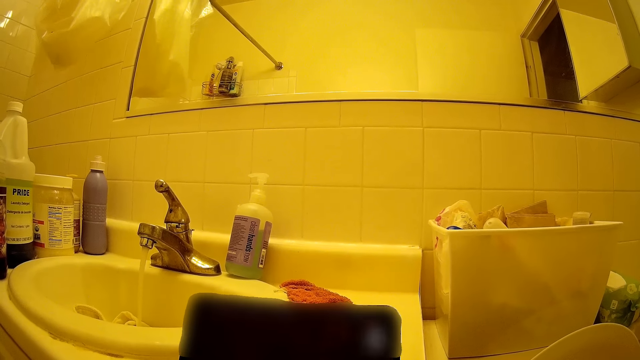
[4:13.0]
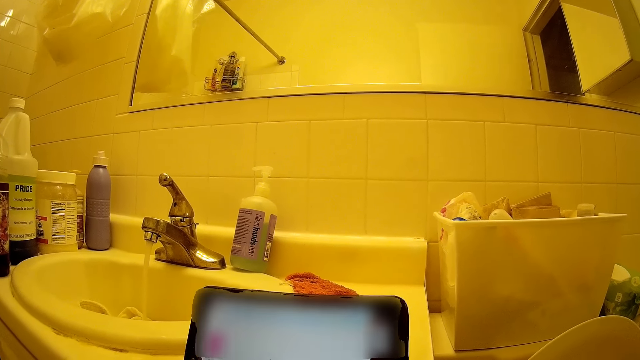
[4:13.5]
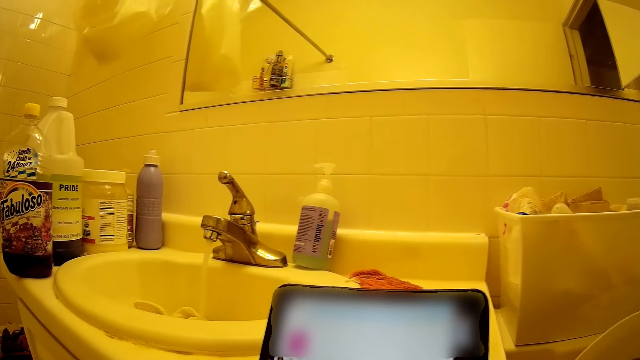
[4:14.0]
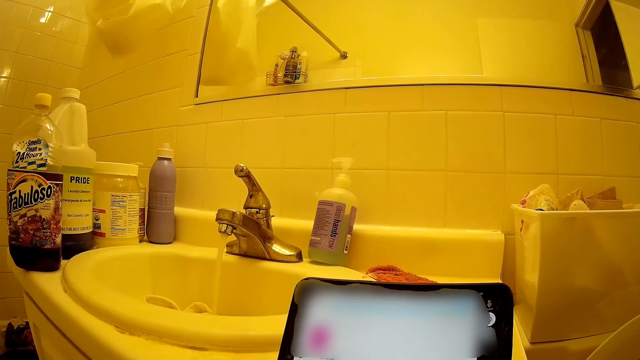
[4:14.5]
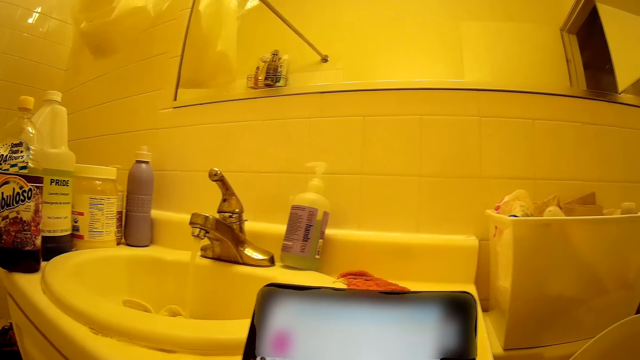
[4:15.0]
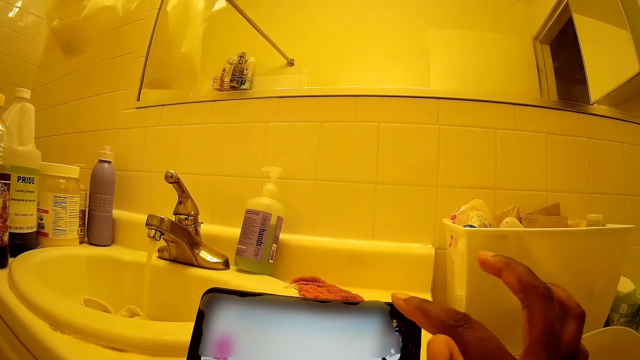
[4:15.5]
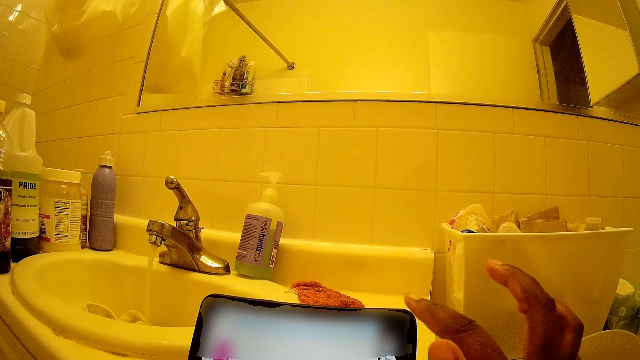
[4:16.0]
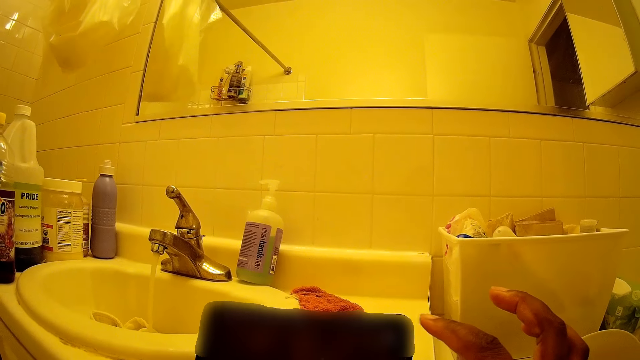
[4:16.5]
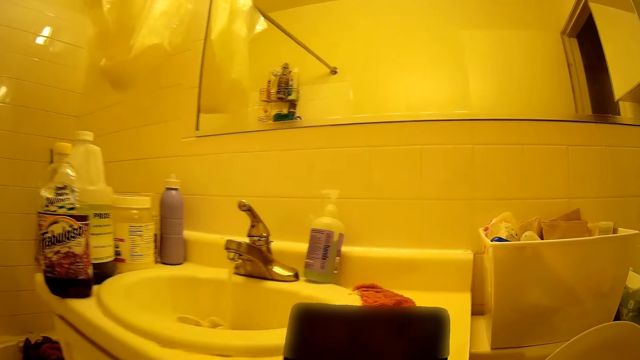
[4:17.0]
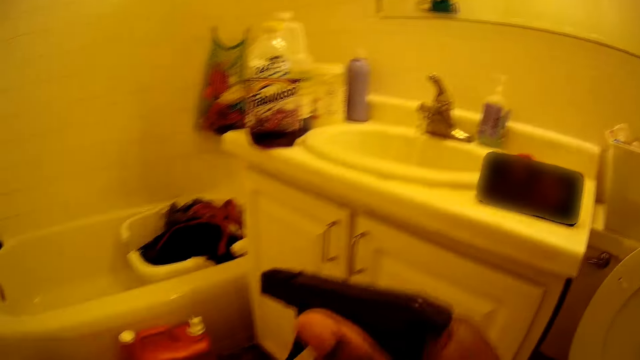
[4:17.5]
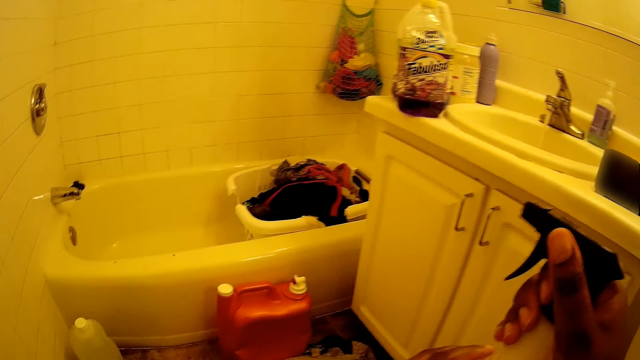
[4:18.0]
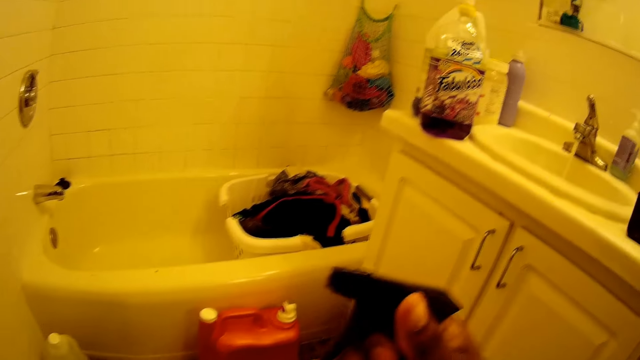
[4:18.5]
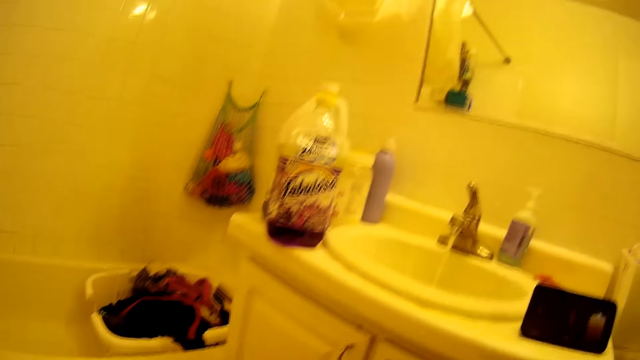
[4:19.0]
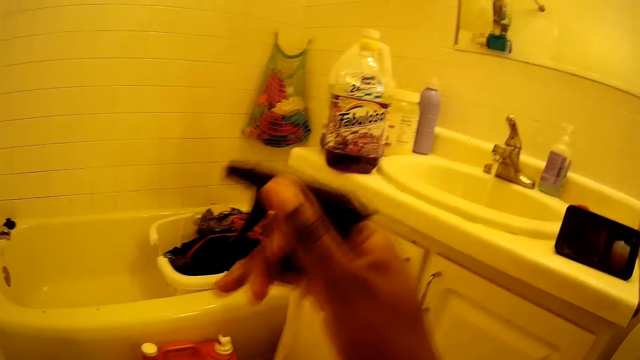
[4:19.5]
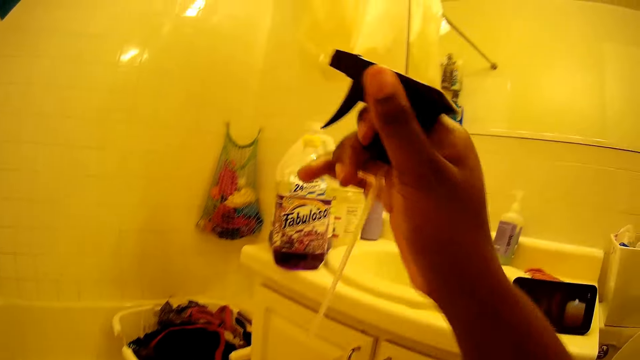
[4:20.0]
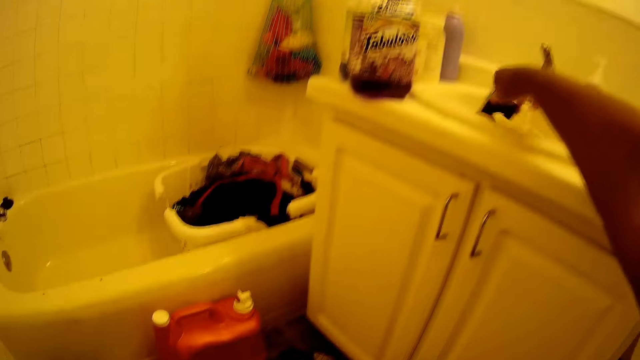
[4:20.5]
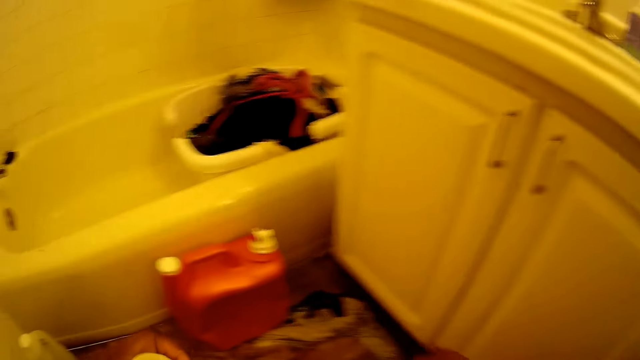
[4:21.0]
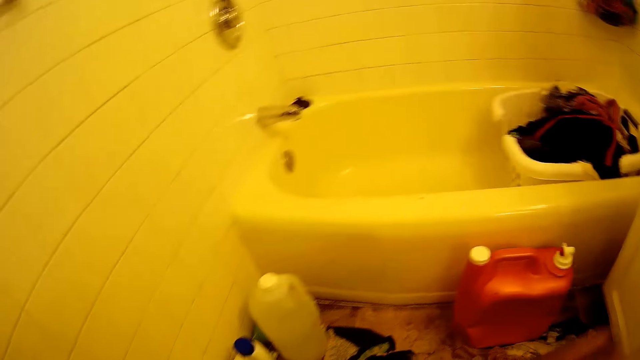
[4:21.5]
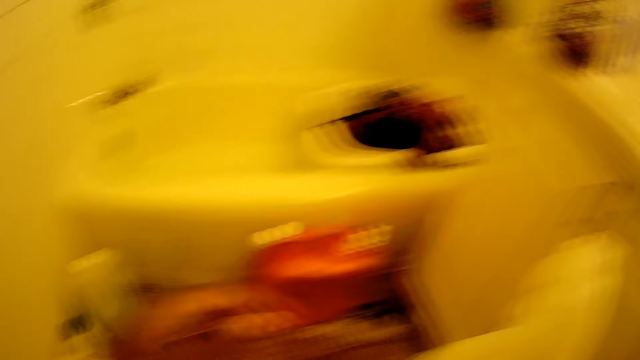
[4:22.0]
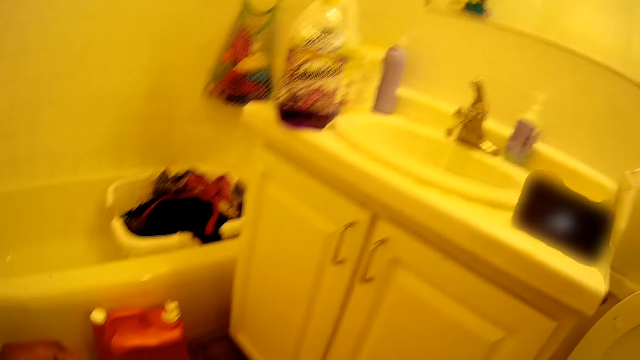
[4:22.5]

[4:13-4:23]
The camera wearer operates the phone with her right hand and lifts her right hand from the phone. She lifts the cover of the bottle of soap with her right hand. She holds the detergent. She puts the cover of the bottle of soap into the kitchen sink with her right hand.

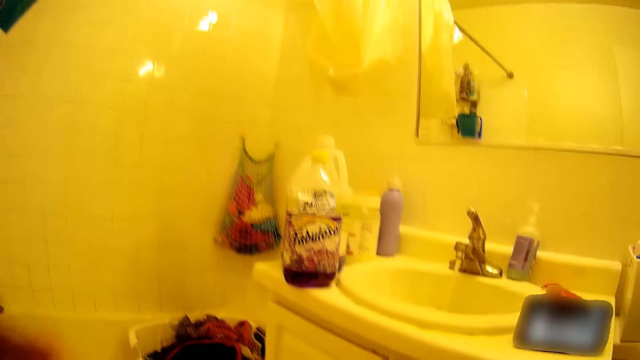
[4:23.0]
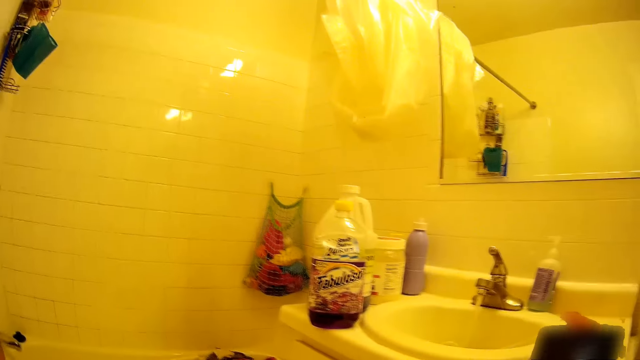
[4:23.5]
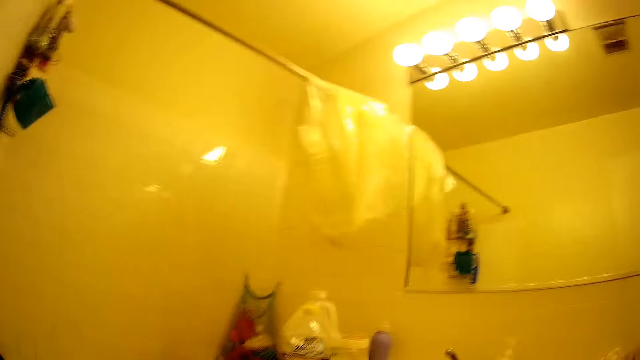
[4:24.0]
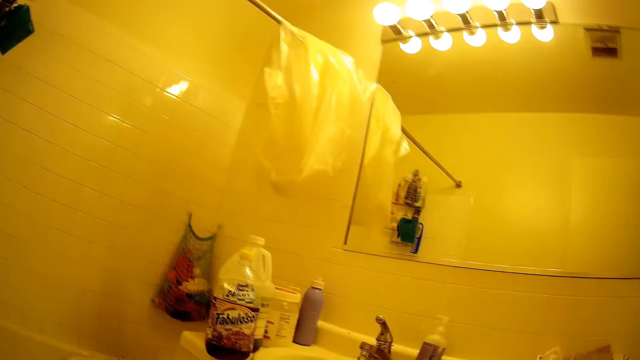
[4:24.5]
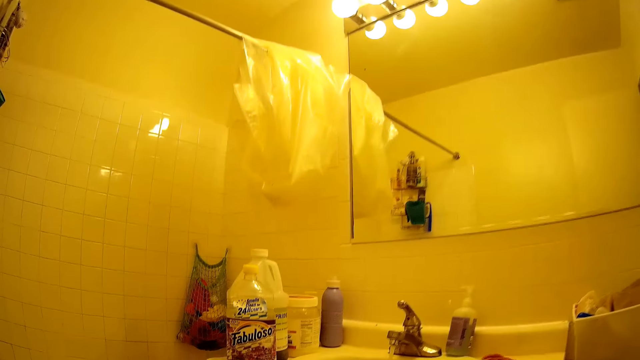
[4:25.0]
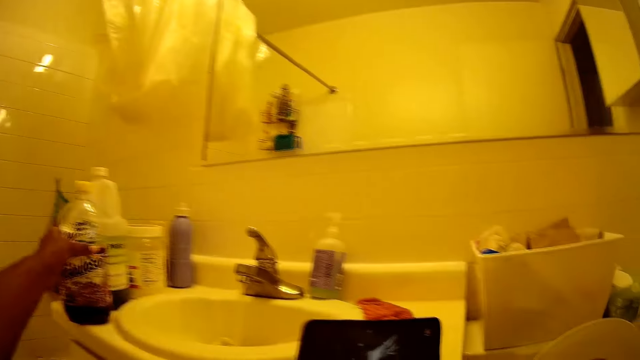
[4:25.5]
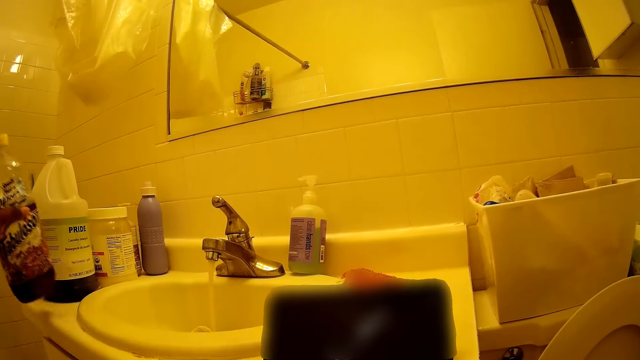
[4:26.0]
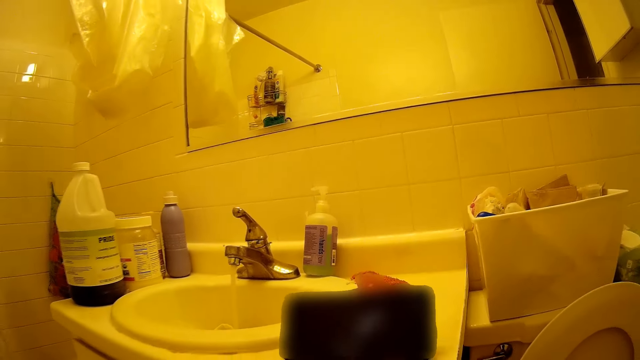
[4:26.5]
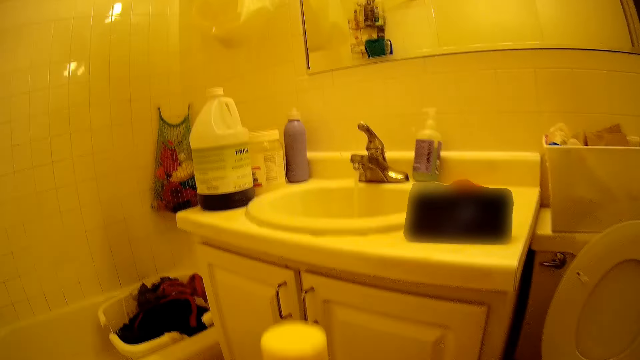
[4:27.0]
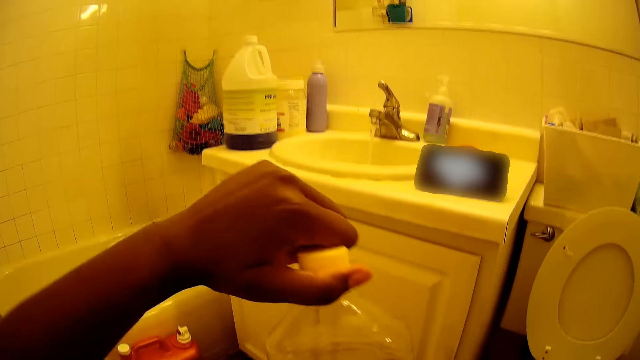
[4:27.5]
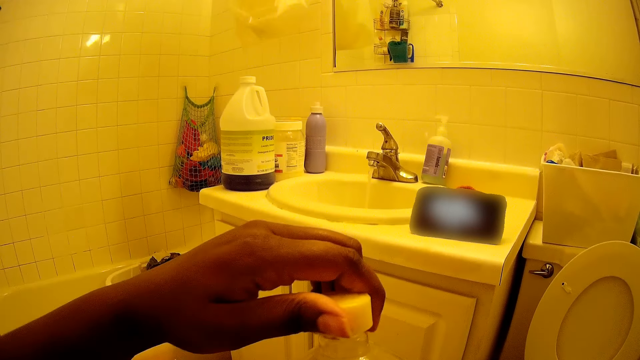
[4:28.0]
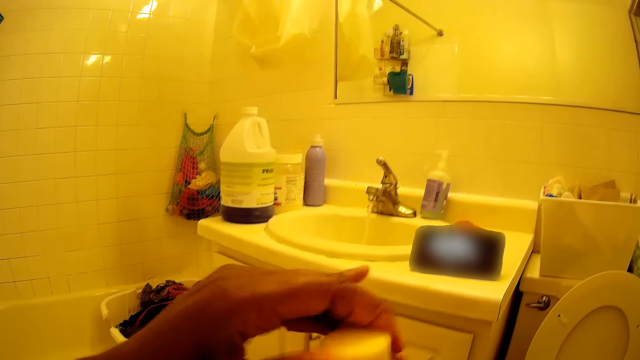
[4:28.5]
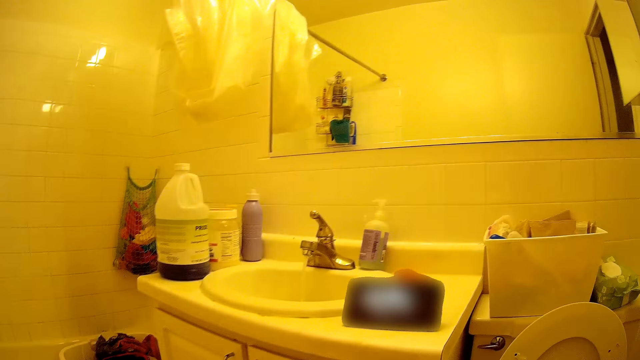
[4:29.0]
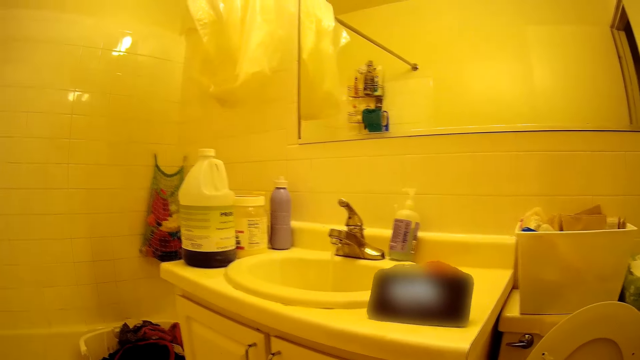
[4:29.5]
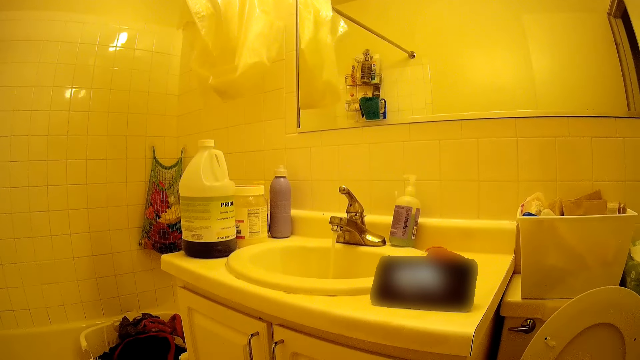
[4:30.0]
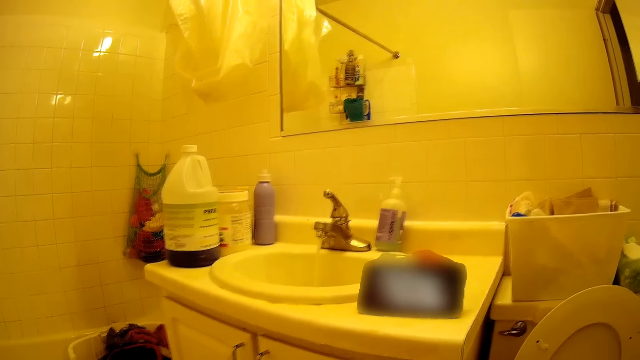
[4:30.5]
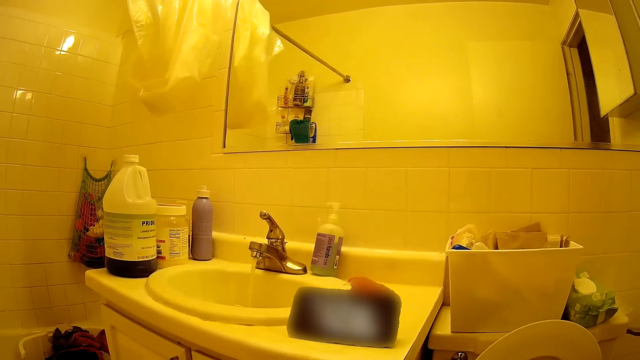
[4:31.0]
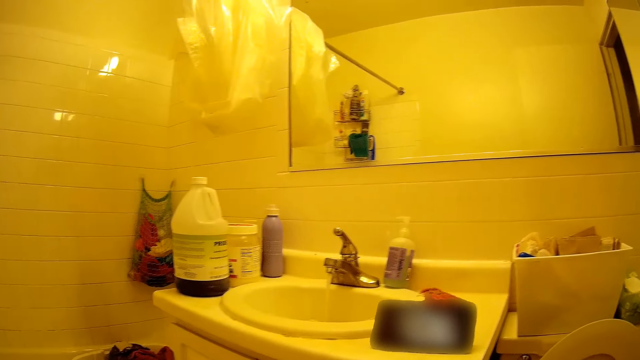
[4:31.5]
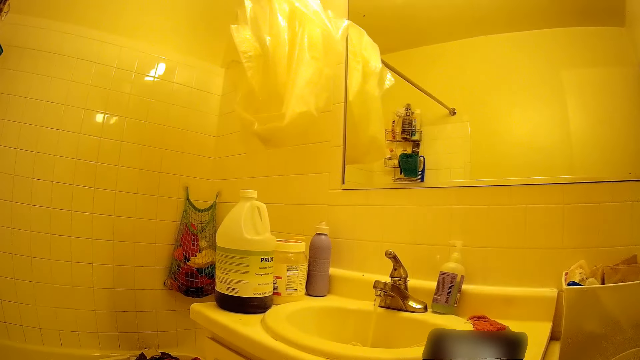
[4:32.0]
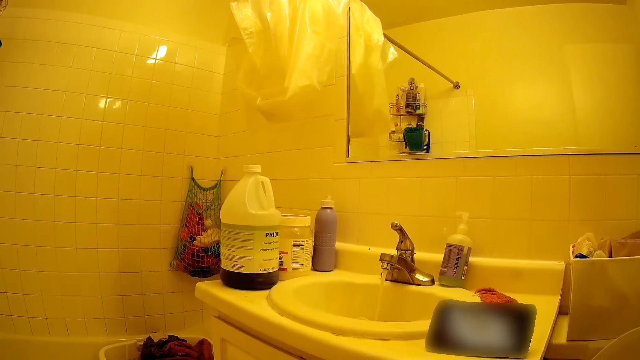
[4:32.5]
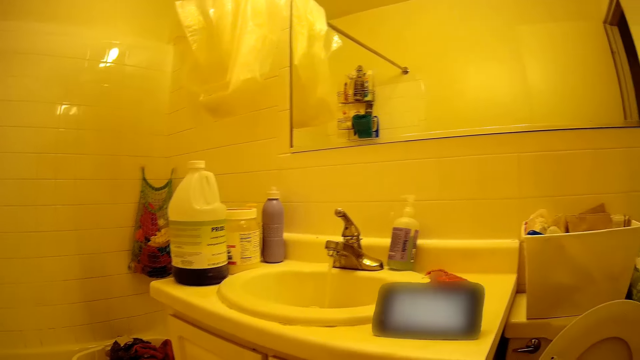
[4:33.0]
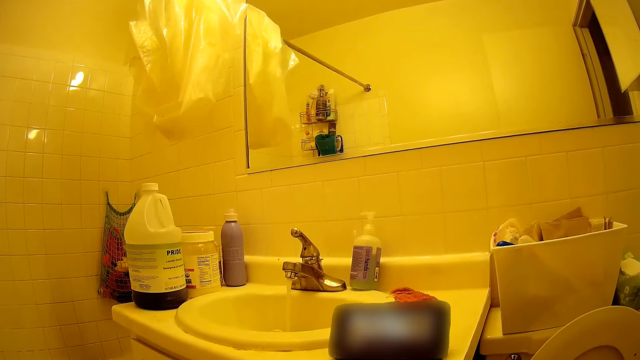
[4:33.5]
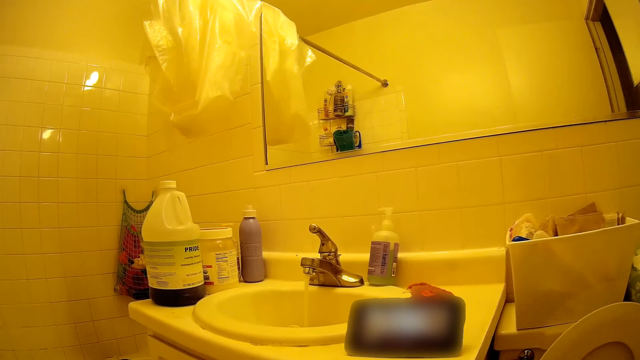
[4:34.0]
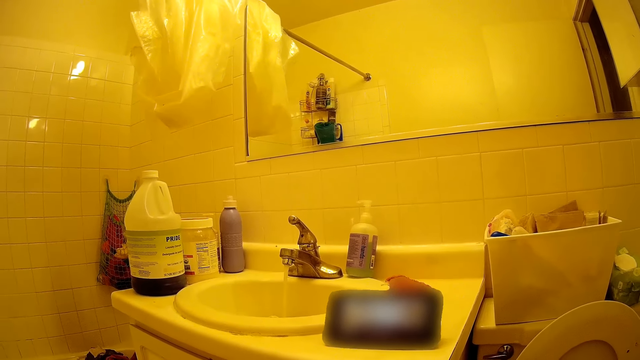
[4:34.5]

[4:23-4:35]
The camera wearer walks in the room. She lifts the bottle of cleaner from the counter beside the sink with her left hand. She removes the cover of the bottle of cleaner with her left hand. She looks around the room.
